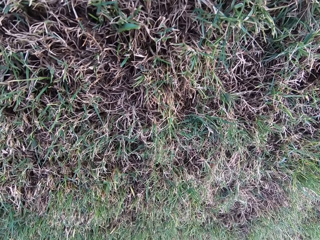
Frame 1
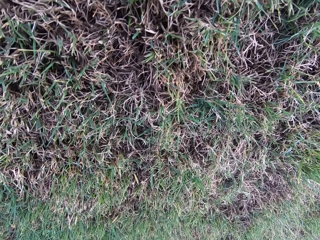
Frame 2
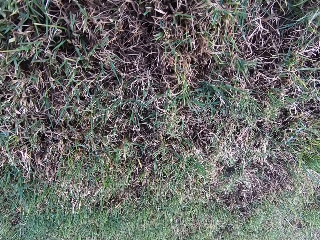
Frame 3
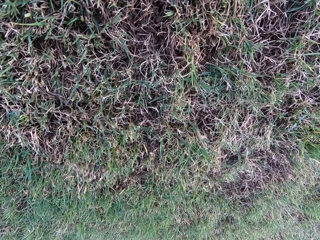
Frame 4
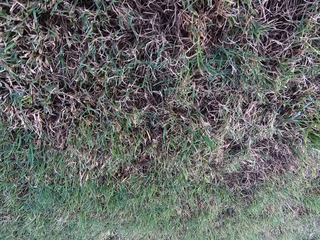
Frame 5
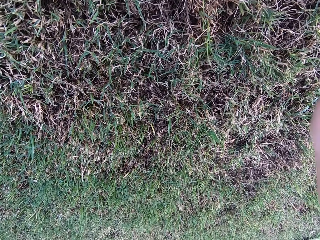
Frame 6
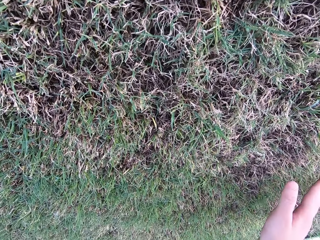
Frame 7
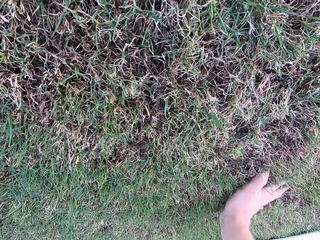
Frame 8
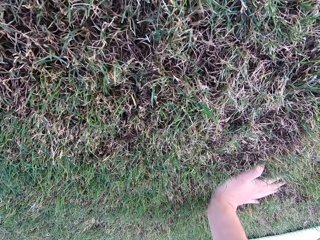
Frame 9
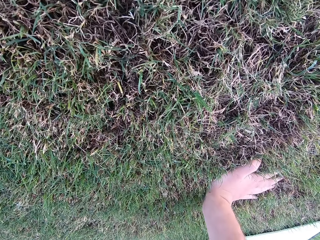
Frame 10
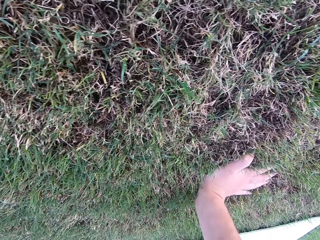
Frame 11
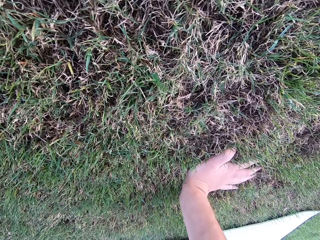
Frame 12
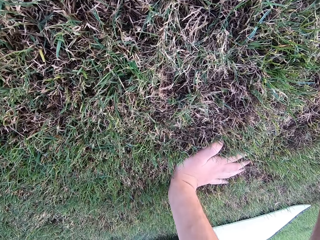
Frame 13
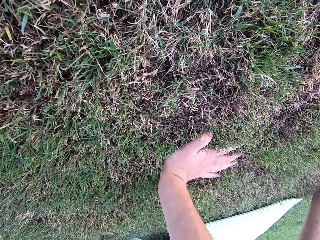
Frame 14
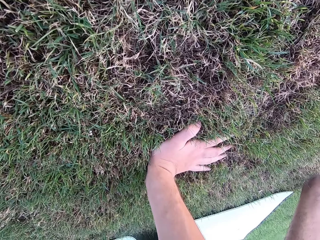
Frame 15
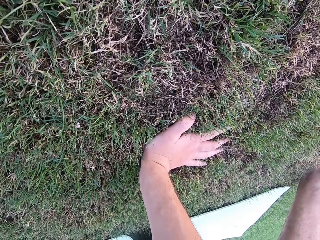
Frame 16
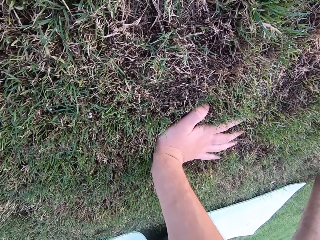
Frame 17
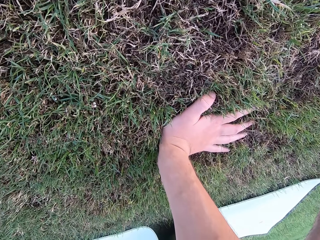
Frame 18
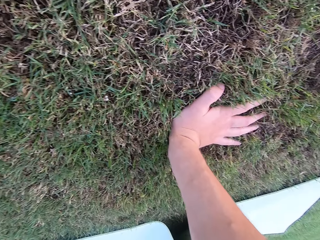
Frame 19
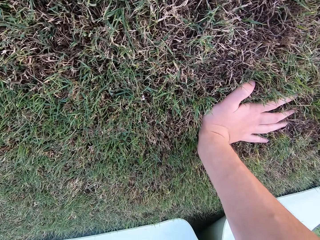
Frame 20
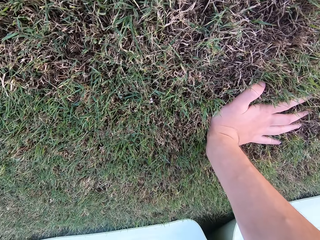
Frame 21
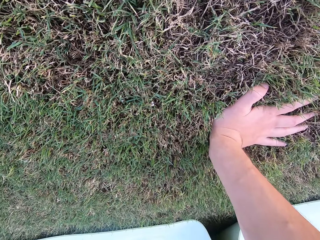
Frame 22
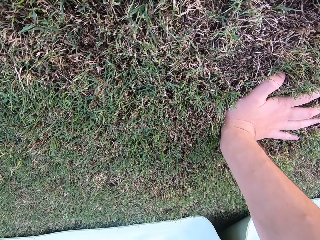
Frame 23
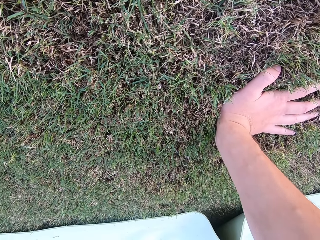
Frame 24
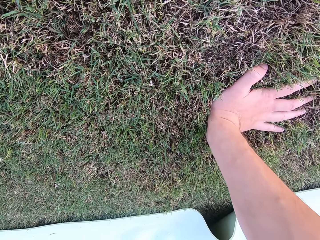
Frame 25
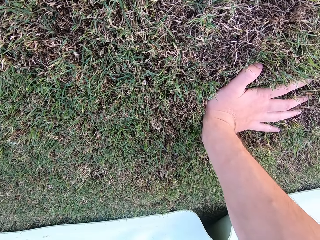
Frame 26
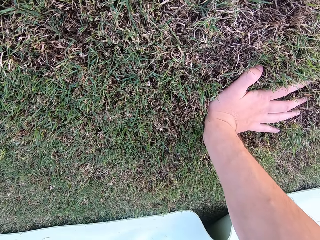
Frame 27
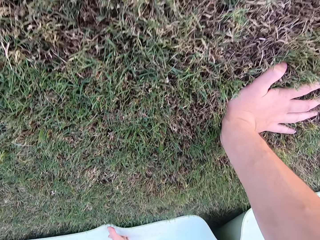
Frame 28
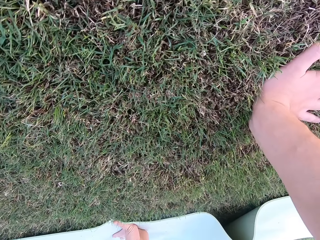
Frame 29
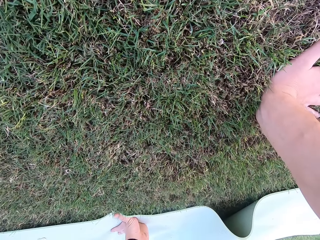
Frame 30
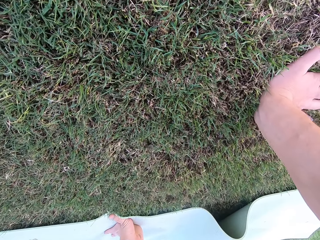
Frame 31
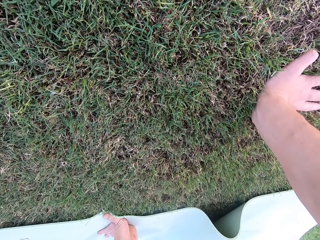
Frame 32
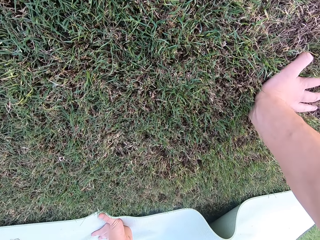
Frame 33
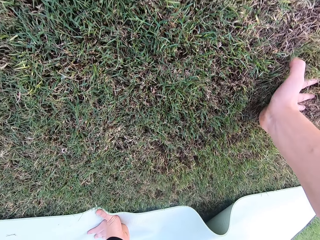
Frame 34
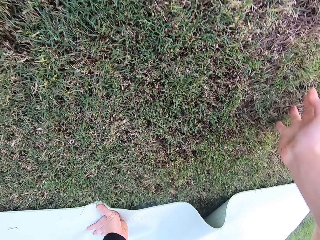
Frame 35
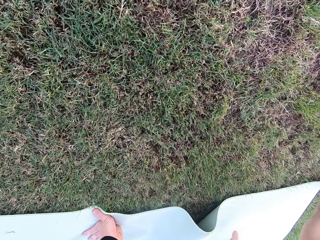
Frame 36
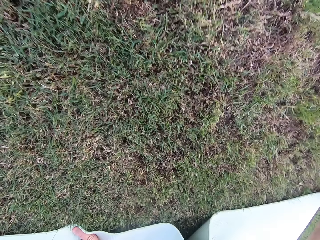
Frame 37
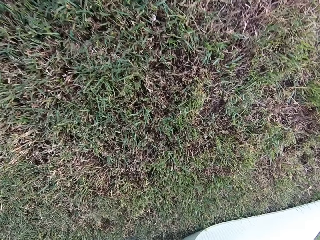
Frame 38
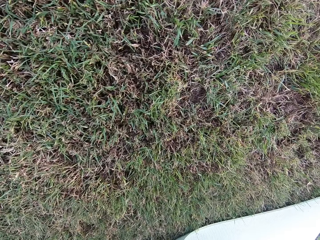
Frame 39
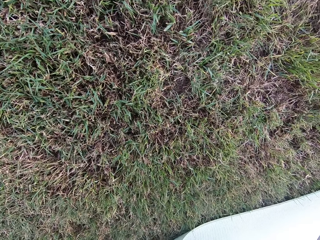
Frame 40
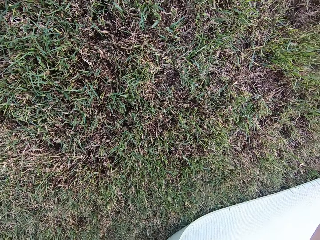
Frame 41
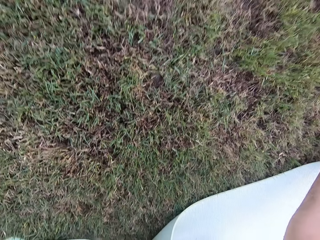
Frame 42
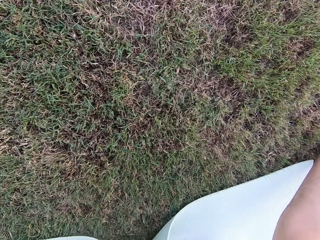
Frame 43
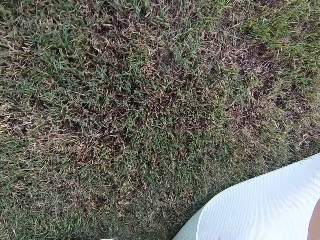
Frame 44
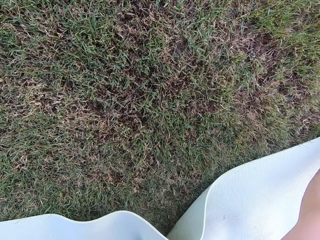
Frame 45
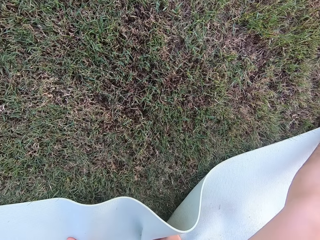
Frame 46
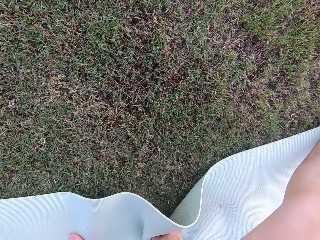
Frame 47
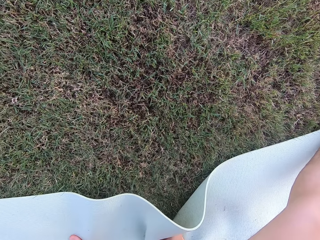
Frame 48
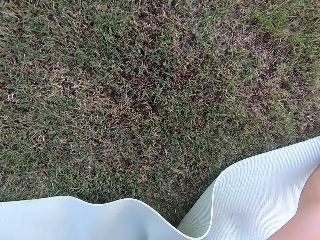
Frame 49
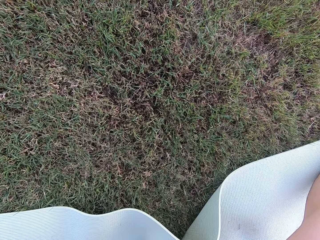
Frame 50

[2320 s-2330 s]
The camera wearer sits on the ground.

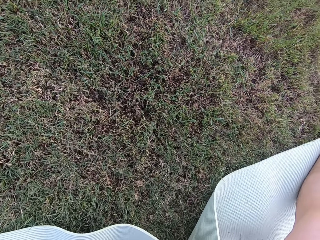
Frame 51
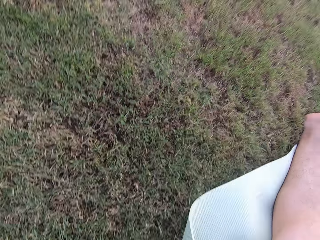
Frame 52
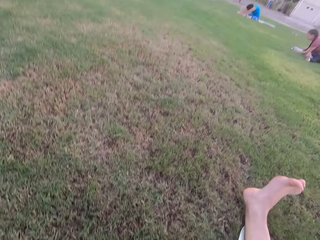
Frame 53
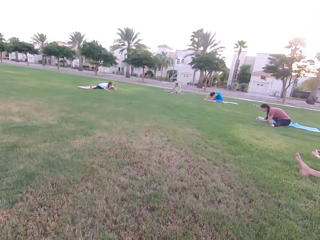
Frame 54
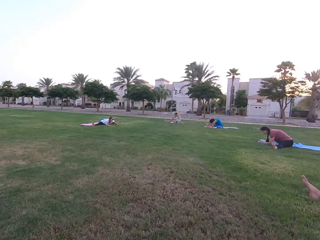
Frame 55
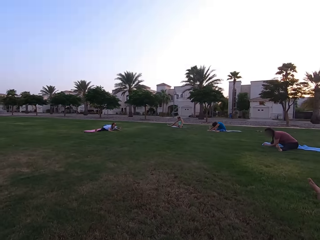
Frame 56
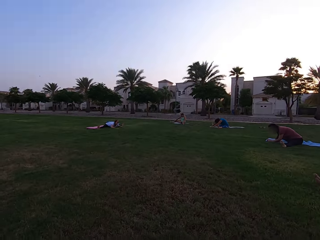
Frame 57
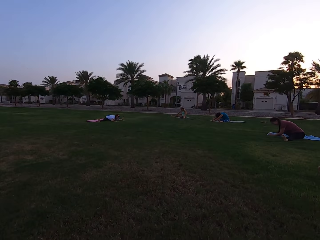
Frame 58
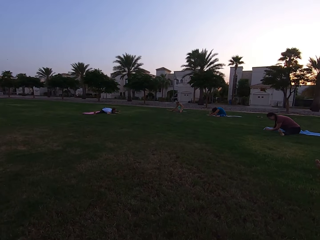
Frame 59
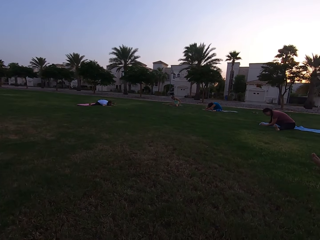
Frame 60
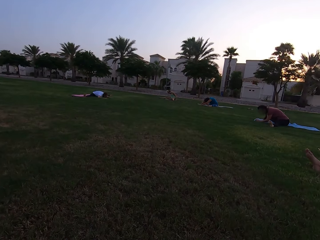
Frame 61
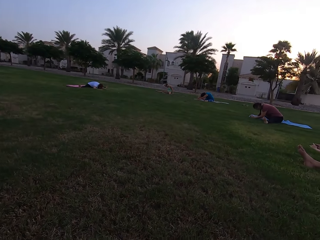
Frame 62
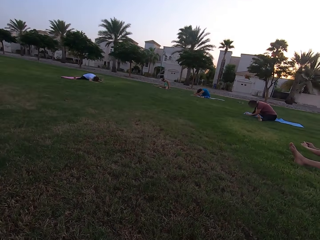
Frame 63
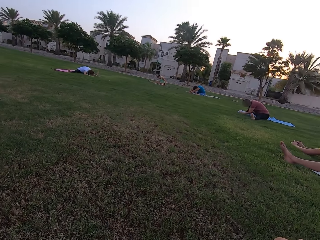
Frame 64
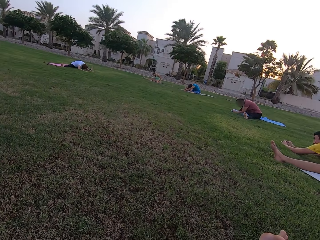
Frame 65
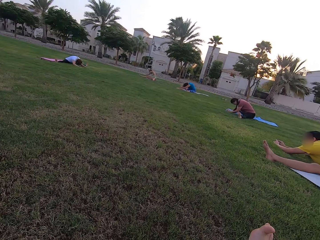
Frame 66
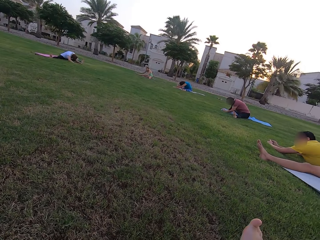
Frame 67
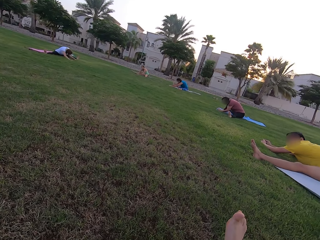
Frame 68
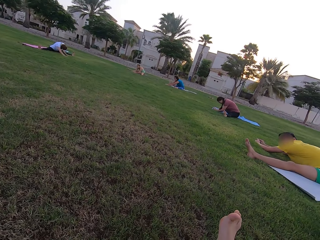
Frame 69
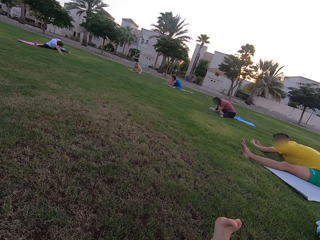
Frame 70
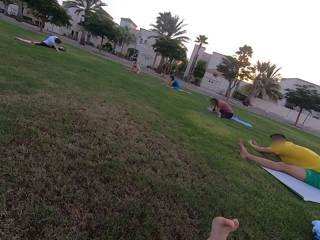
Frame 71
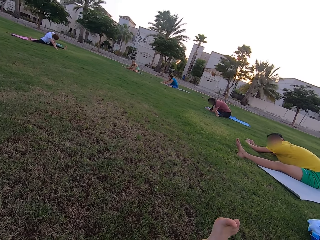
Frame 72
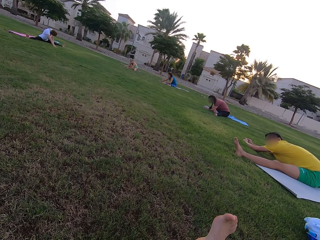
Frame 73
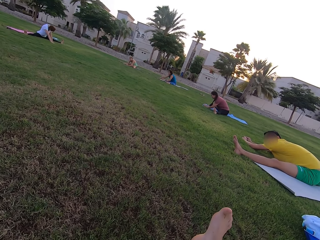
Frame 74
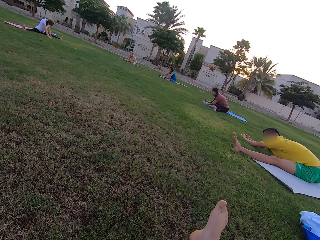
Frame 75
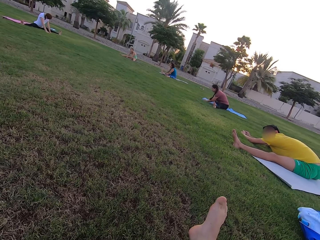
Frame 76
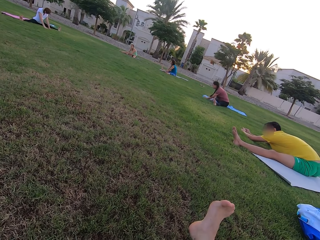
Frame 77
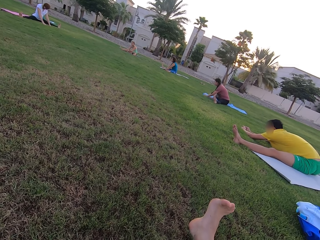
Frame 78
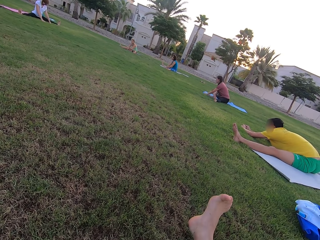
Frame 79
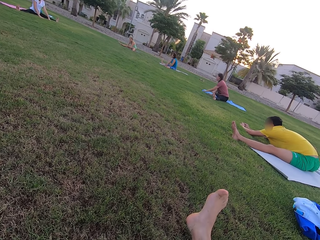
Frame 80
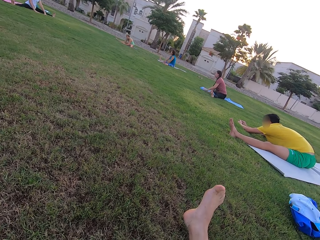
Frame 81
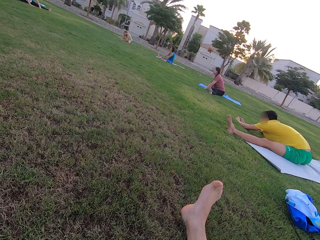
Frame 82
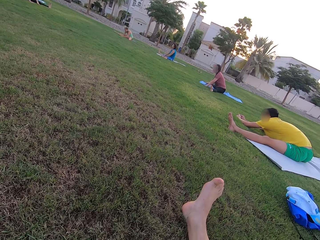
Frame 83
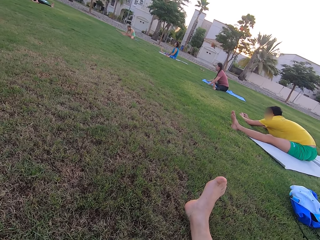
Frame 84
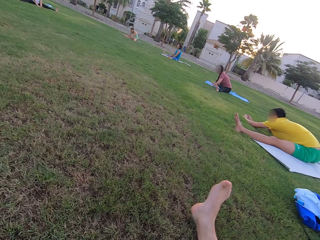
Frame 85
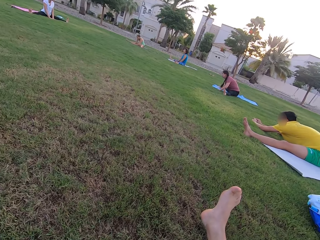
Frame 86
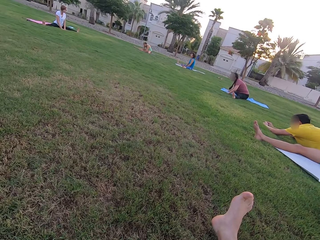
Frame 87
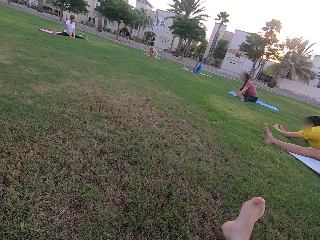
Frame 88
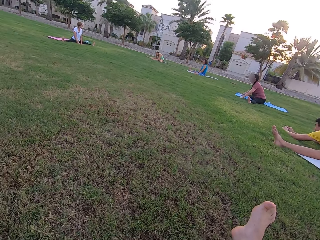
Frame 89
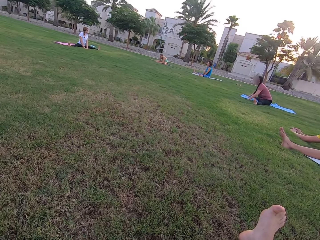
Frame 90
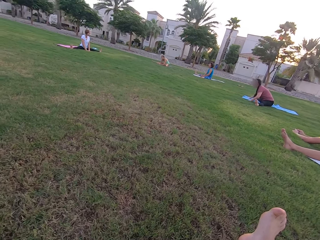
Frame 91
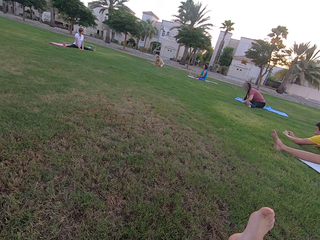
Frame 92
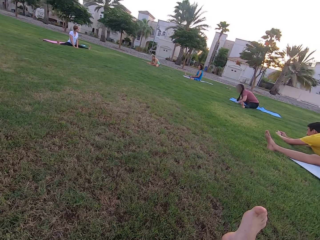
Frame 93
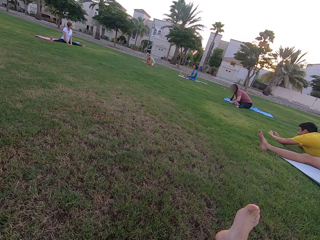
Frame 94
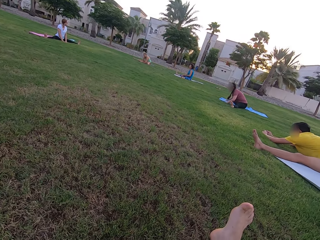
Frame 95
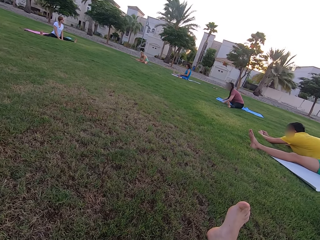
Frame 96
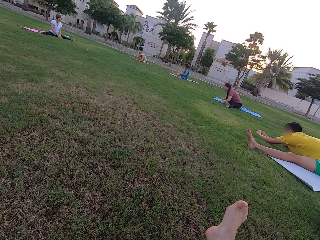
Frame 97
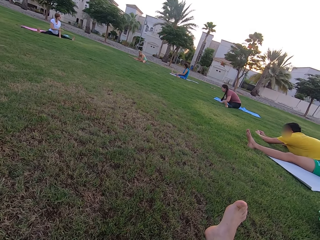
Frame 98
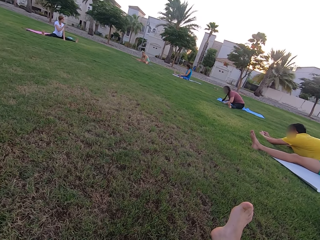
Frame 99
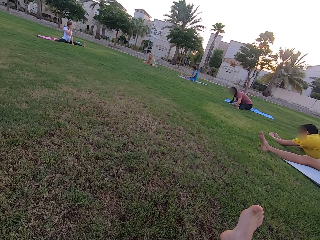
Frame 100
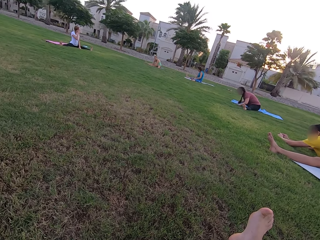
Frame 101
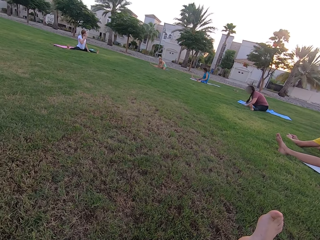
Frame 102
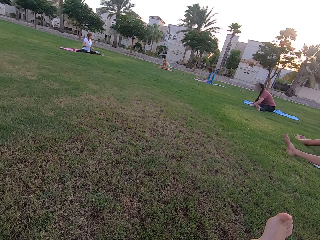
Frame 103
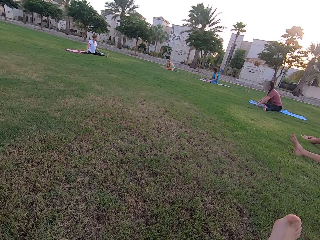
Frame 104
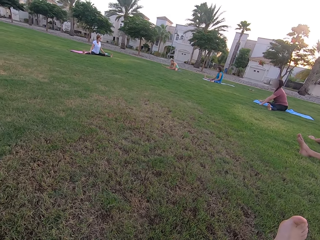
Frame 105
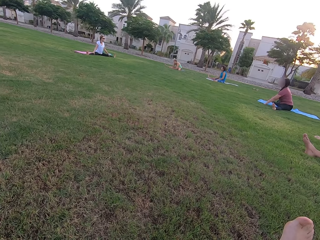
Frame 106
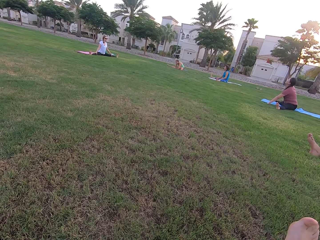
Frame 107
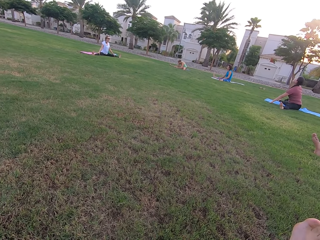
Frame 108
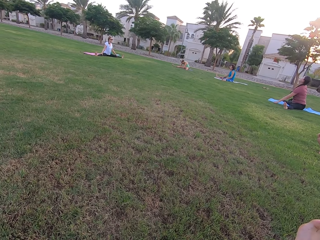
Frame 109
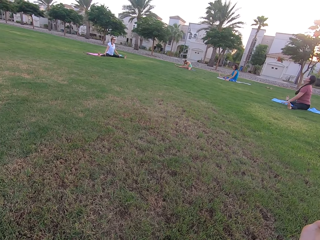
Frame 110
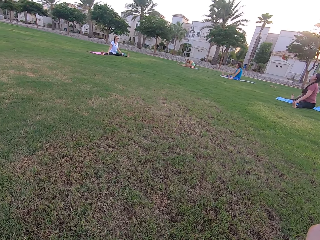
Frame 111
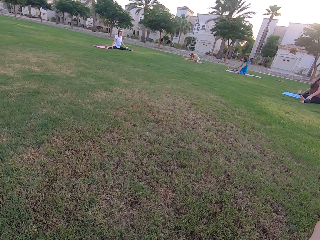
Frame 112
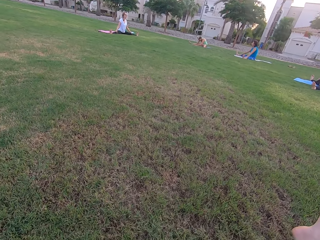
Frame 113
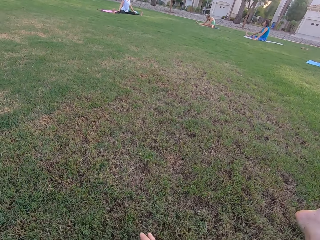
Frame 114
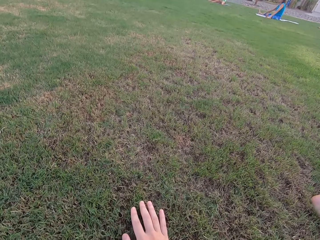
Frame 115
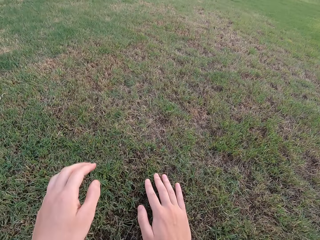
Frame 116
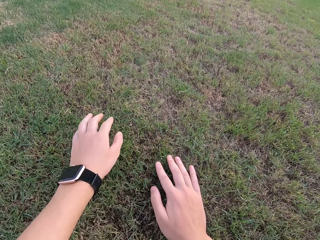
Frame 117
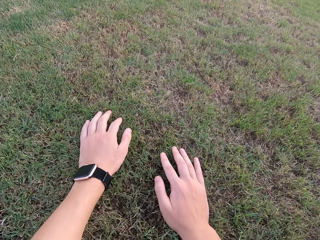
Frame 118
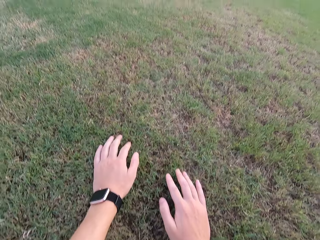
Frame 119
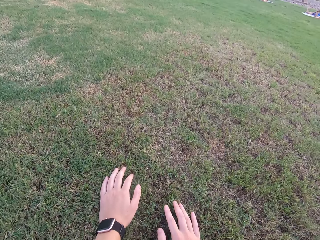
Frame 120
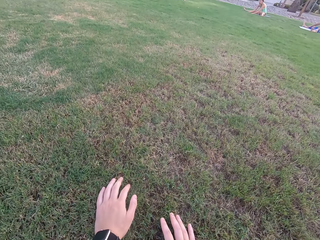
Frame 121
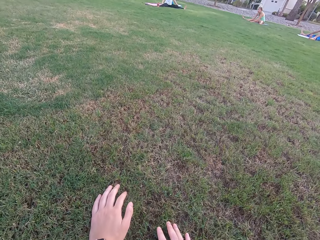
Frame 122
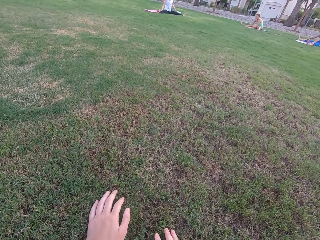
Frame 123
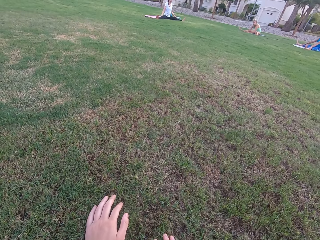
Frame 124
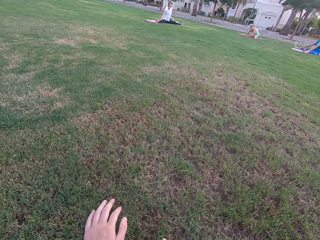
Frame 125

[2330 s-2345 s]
Women sit on the ground. A man sits on the ground. The women sit on the ground. The camera wearer lays on the ground. He moves his hands forward.
